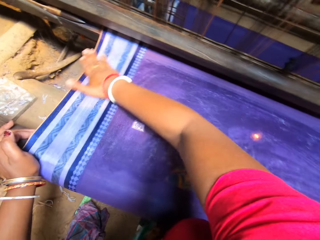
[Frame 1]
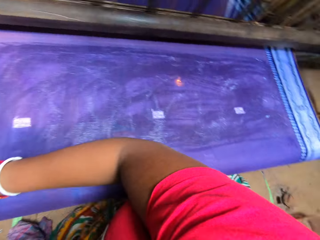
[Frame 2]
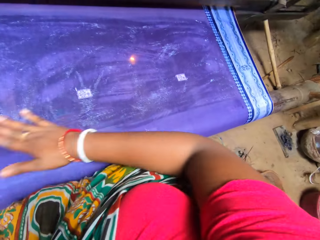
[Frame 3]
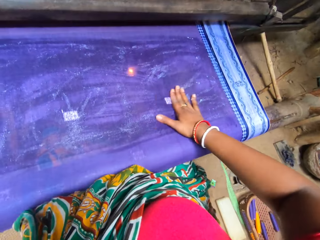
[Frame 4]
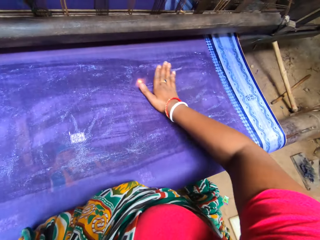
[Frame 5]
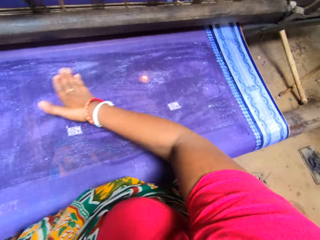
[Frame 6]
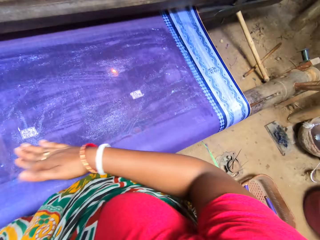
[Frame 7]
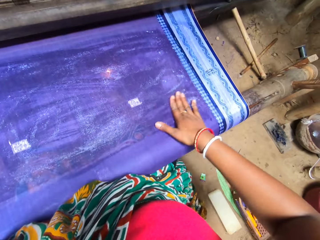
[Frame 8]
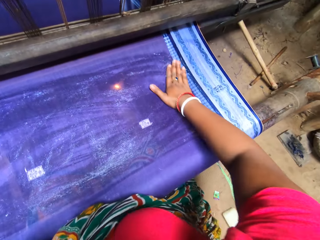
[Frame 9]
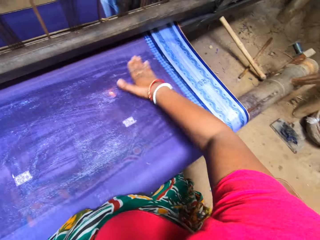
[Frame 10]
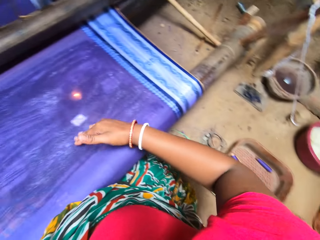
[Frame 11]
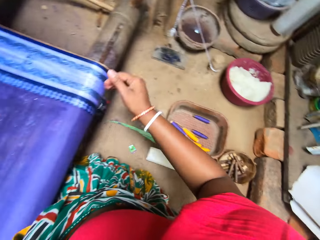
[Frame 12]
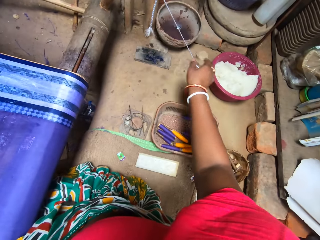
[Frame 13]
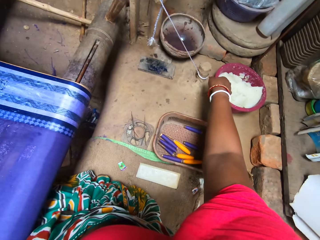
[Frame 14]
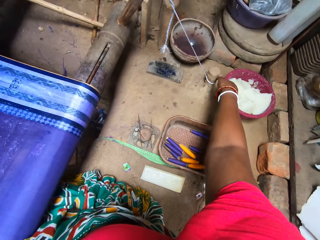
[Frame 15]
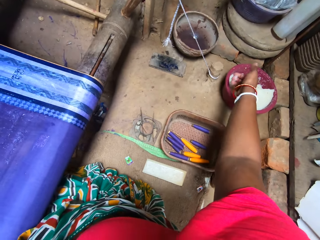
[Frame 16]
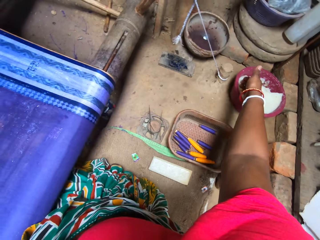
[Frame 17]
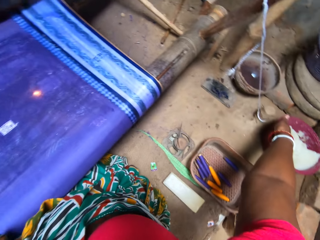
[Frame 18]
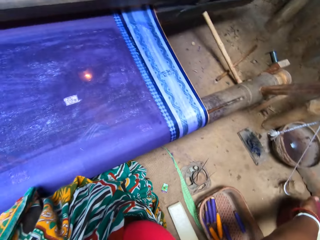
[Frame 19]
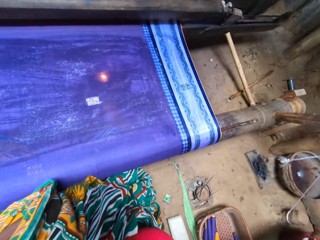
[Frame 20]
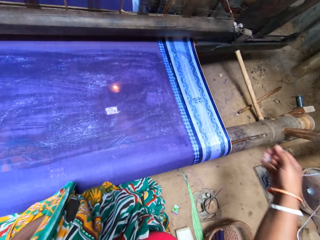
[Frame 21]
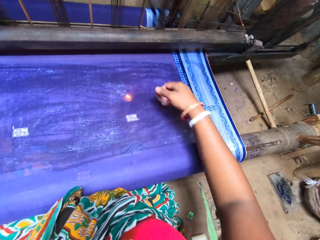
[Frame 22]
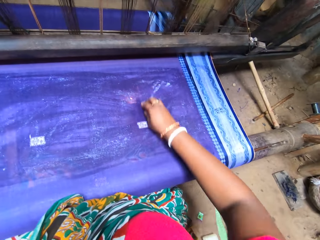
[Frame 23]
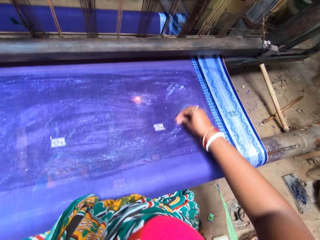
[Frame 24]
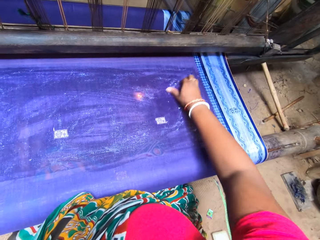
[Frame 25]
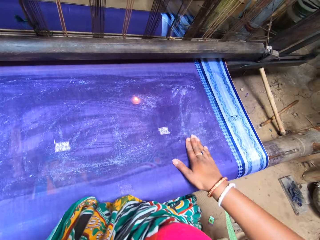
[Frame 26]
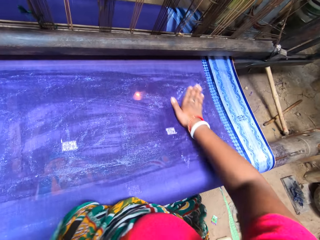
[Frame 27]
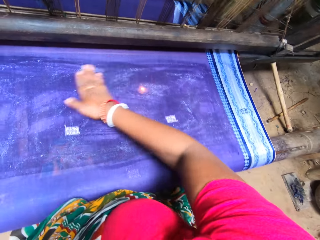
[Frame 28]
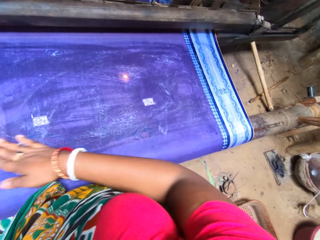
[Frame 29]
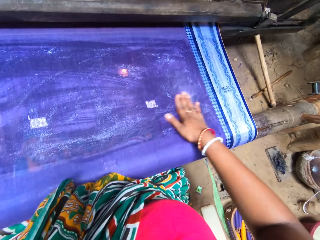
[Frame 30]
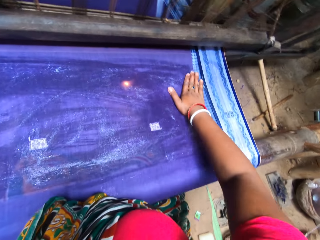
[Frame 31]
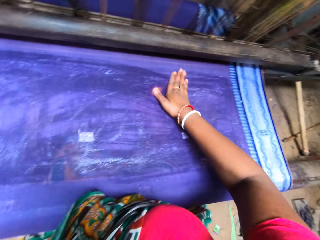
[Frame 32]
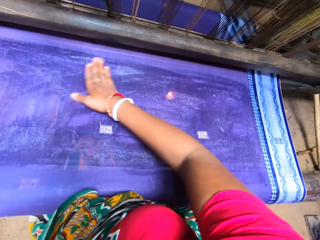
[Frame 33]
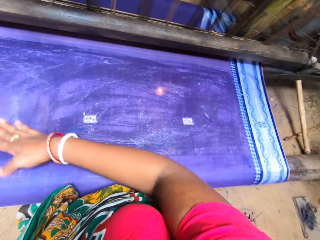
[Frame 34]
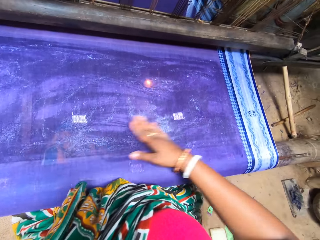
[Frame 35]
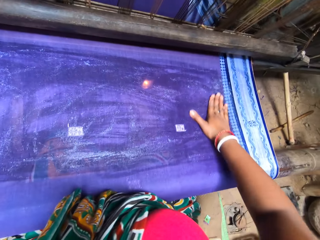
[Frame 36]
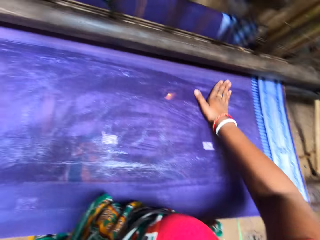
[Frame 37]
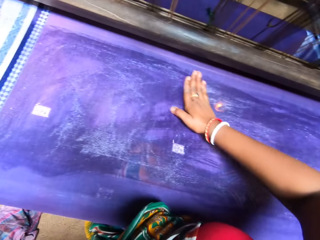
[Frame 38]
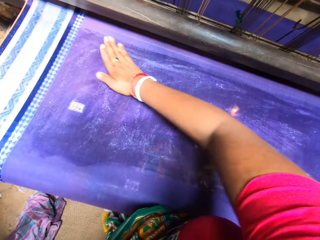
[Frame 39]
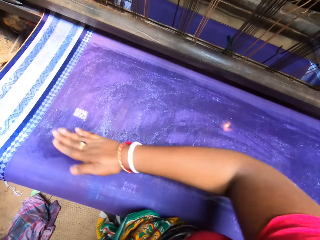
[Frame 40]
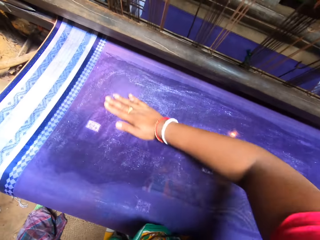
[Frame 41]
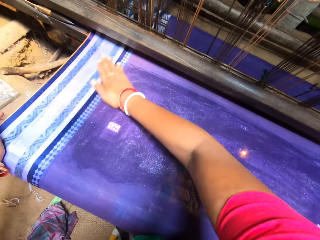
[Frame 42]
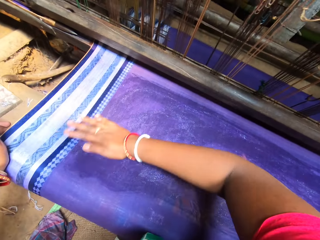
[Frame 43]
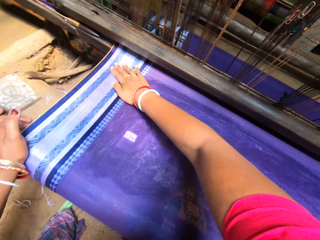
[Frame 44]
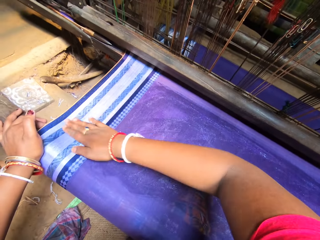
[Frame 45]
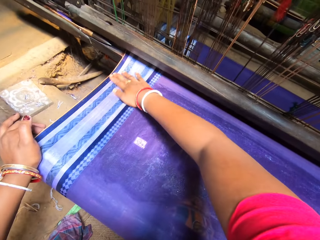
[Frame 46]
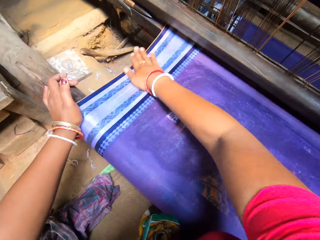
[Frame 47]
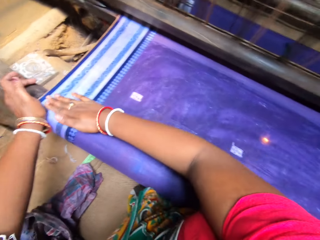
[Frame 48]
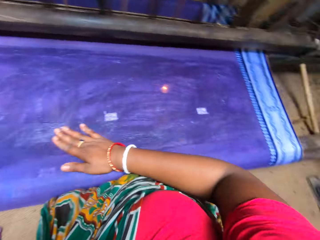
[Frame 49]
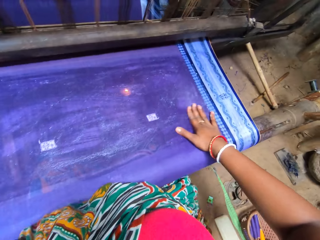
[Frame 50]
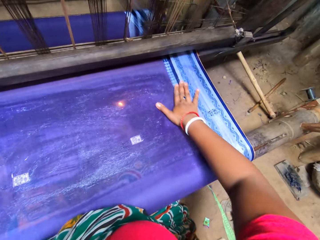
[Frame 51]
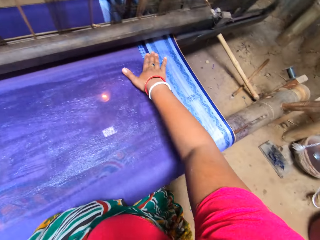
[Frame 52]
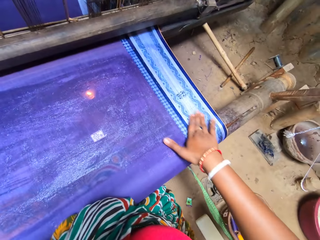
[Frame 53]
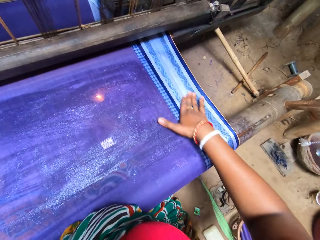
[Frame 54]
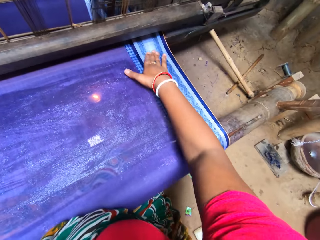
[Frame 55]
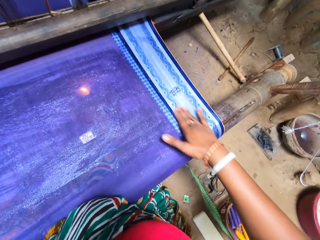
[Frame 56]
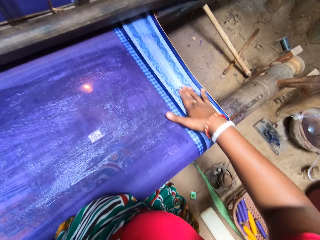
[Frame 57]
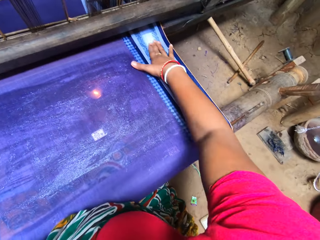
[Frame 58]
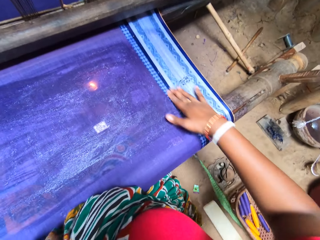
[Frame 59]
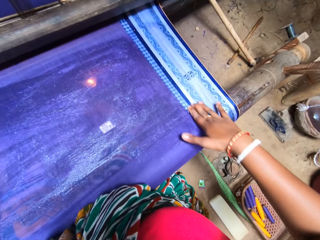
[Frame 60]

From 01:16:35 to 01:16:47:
The camera wearer scoops a portion of starch with her right hand. She rubs the starch in her right hand on the fabric's surface. She cleans the mat.

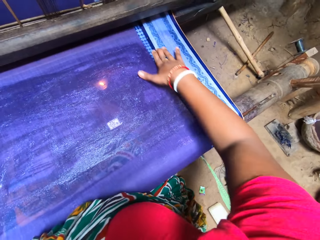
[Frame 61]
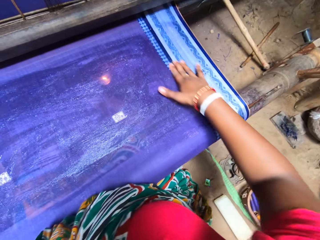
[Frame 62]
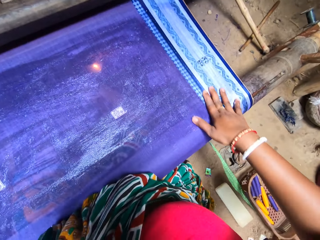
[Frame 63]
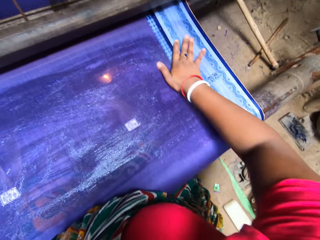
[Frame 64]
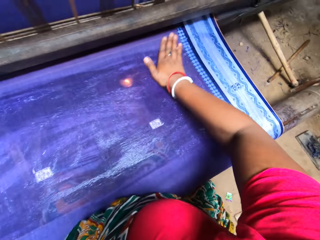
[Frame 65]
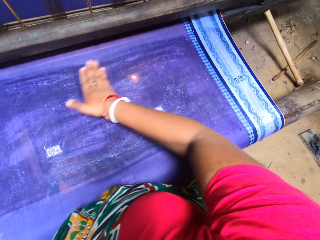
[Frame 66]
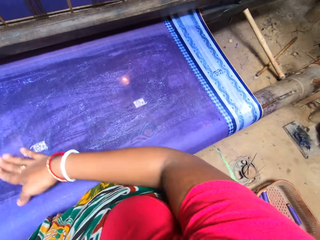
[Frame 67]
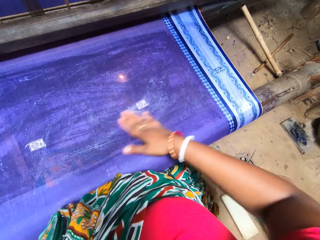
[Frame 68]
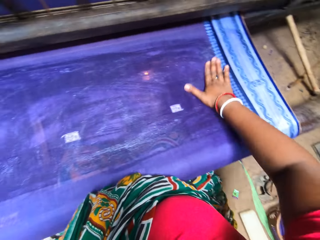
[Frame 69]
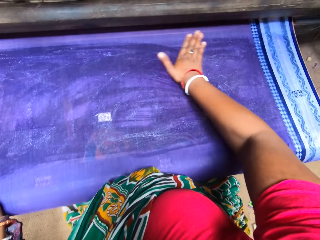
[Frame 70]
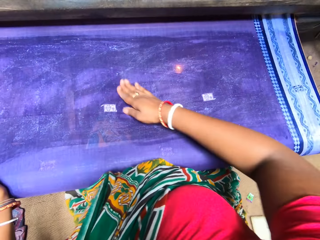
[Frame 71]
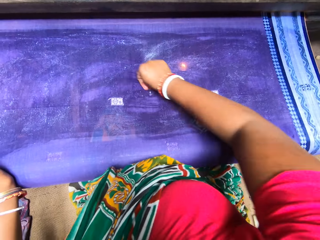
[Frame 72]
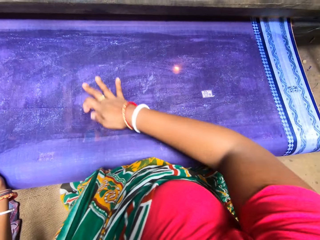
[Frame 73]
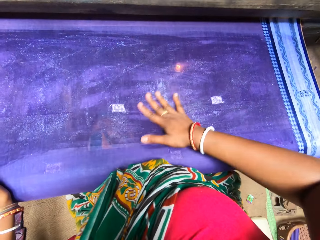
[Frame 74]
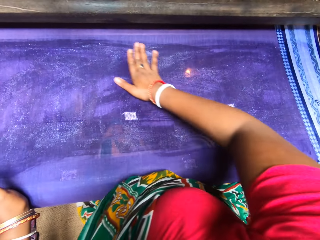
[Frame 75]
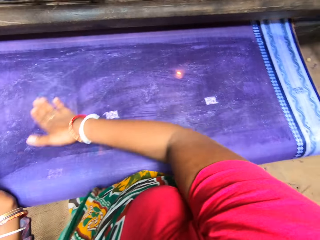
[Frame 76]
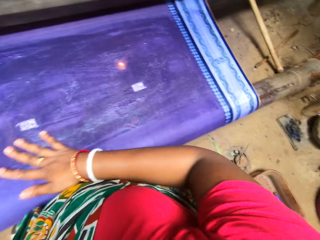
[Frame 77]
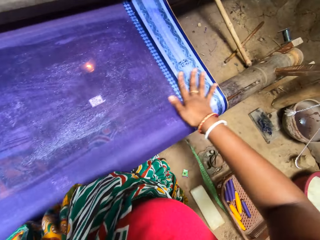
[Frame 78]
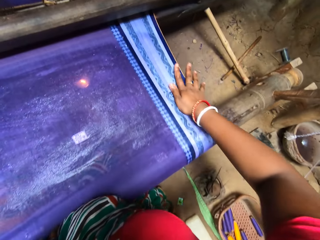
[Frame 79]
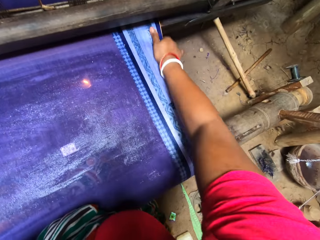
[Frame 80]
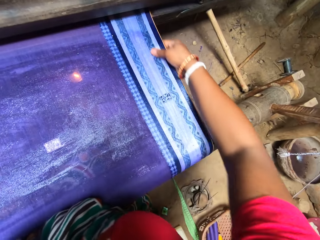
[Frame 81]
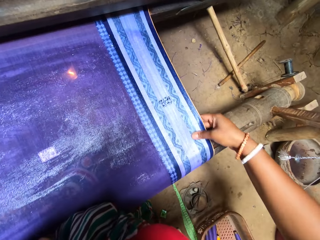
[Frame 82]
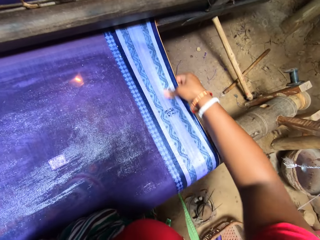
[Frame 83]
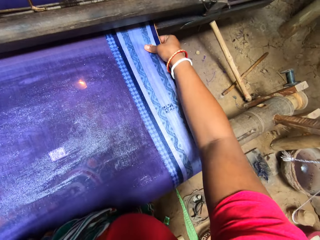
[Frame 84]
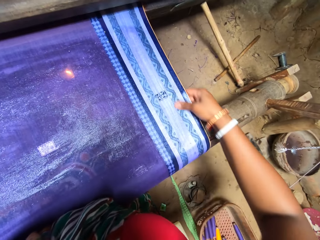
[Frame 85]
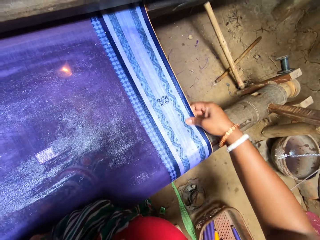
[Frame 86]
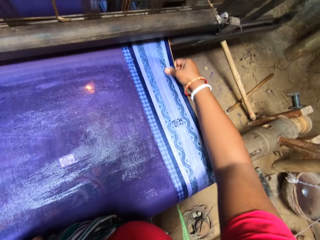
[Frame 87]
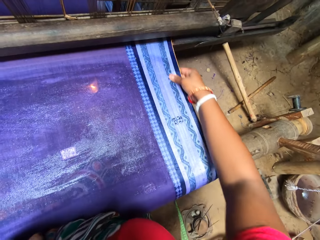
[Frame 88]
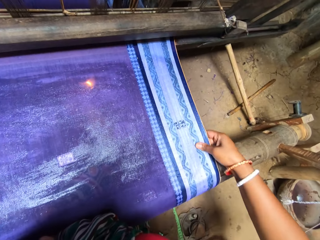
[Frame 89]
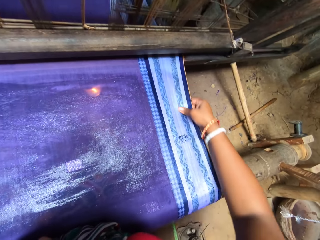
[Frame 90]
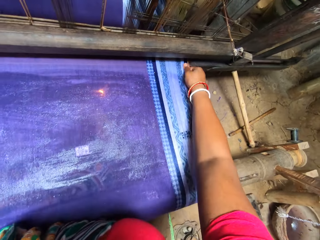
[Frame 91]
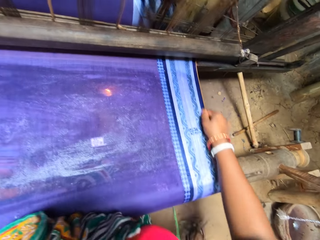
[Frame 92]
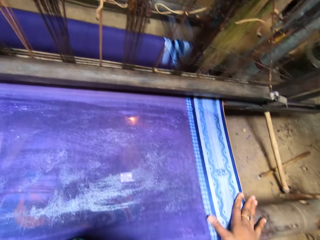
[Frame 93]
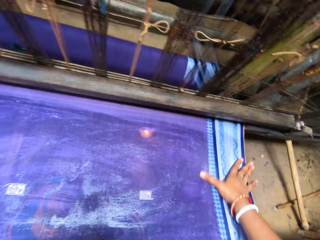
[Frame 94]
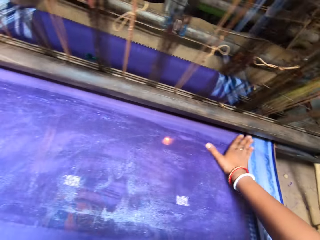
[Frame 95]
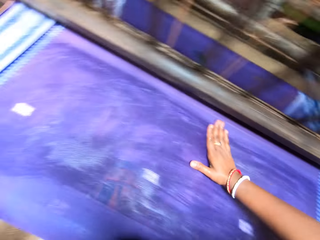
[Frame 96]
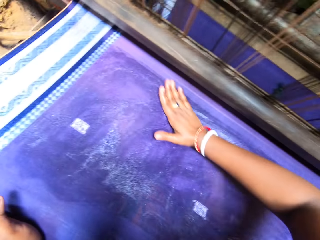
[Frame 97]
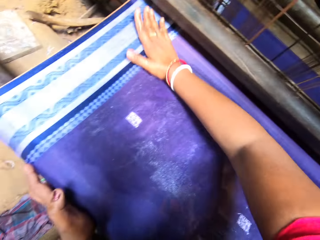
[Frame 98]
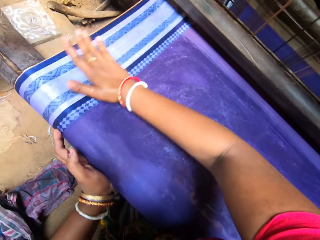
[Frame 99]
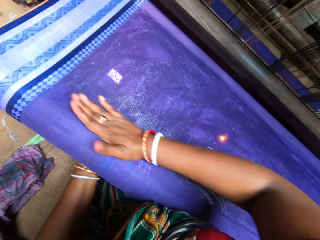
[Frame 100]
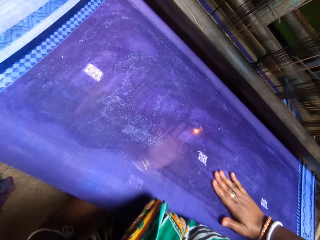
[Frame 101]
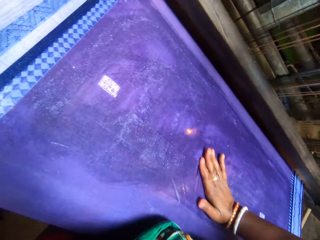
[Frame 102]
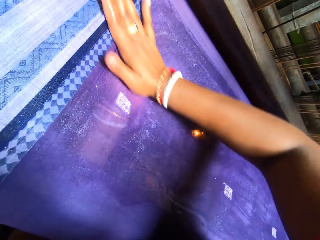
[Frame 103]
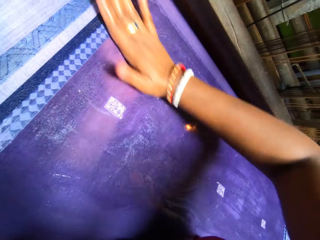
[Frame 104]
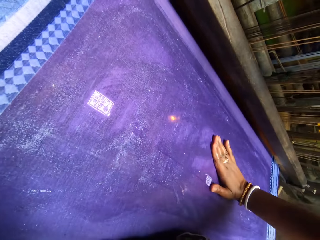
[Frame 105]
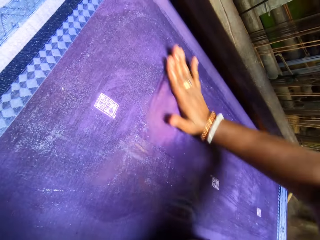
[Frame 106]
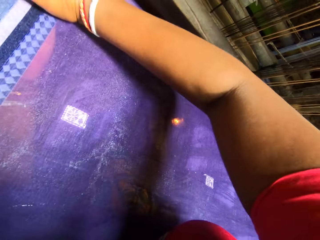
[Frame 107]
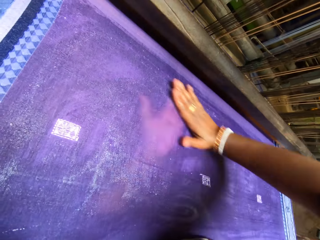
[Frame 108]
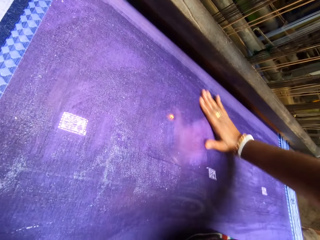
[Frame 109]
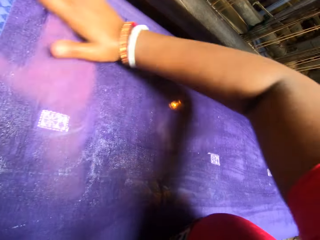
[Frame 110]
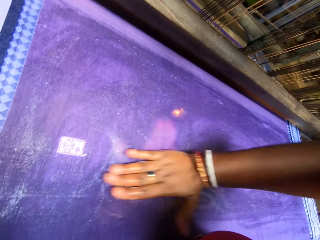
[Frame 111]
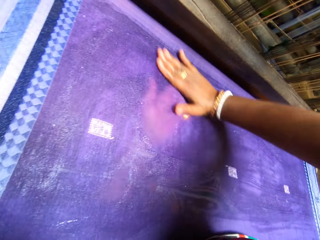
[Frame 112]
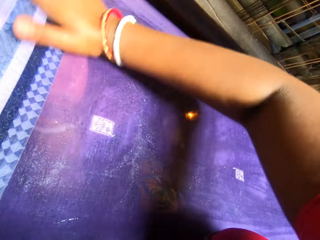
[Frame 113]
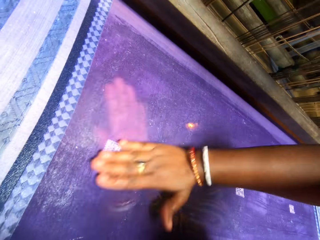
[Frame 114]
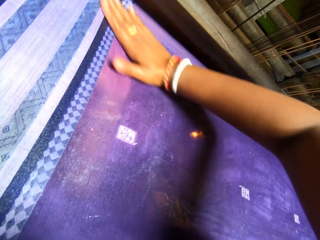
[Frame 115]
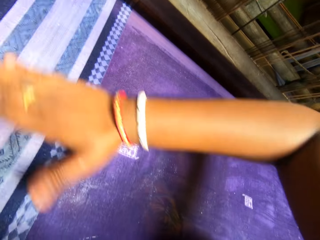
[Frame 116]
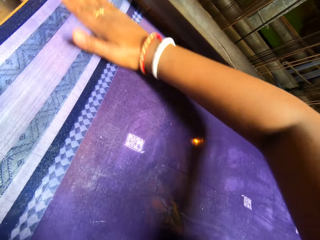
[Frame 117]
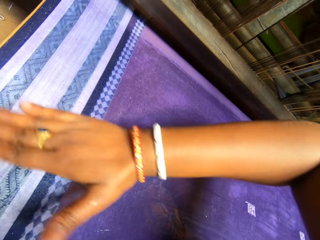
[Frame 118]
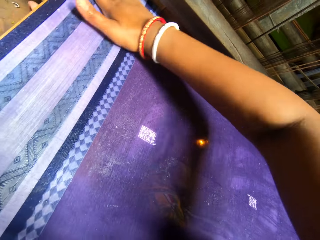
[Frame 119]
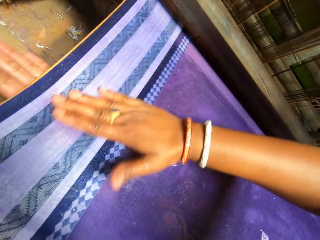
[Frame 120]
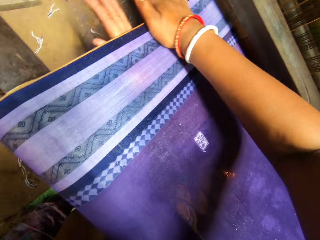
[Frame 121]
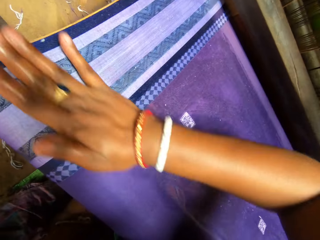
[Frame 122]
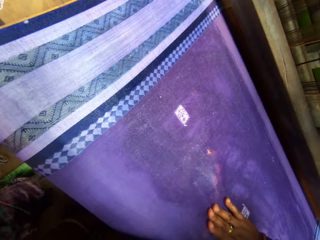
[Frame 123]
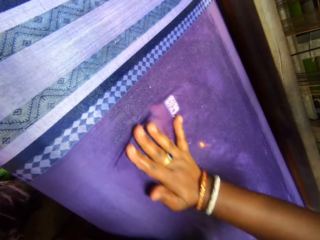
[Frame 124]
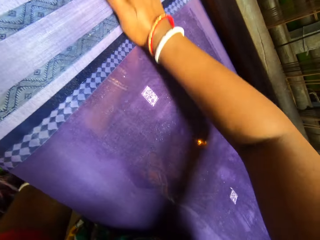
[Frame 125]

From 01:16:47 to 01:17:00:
The camera wearer rubs the fabric with both hands.
